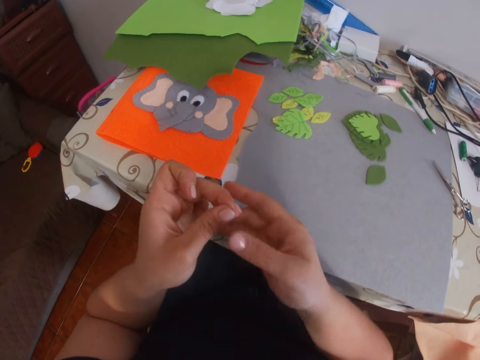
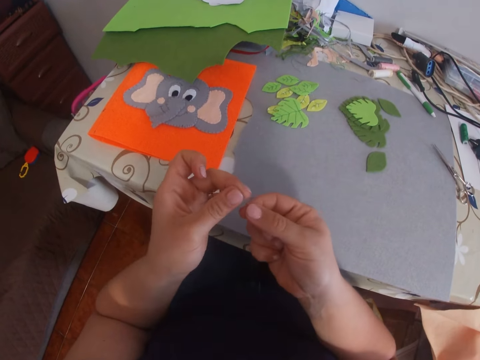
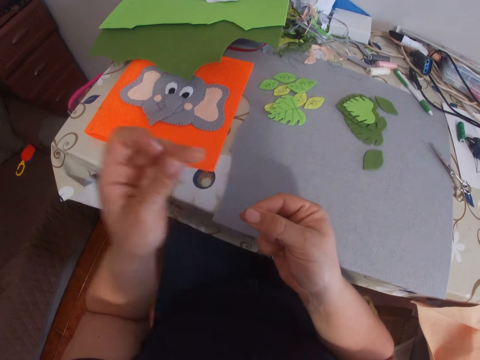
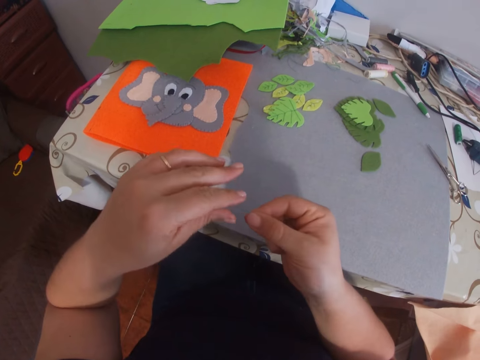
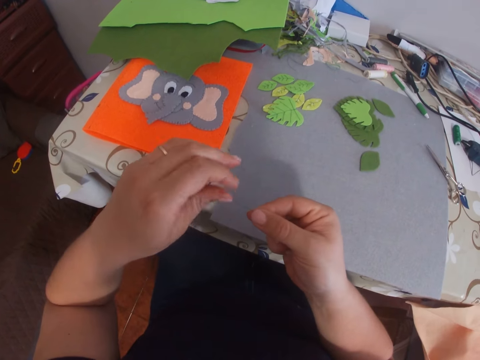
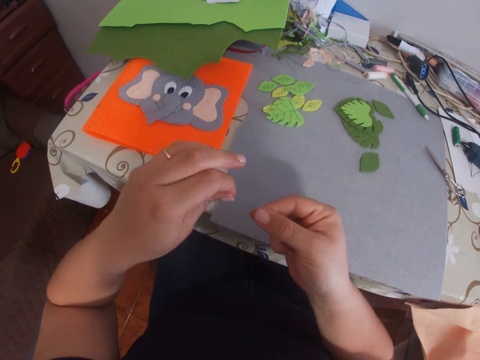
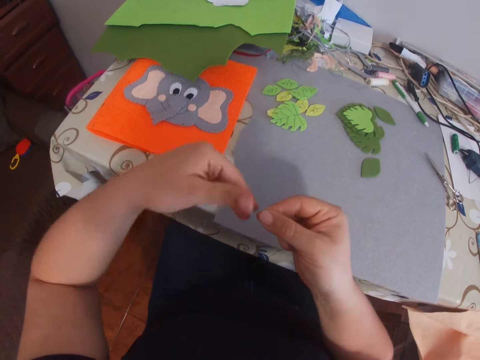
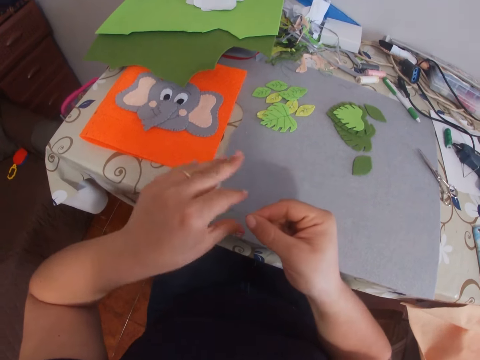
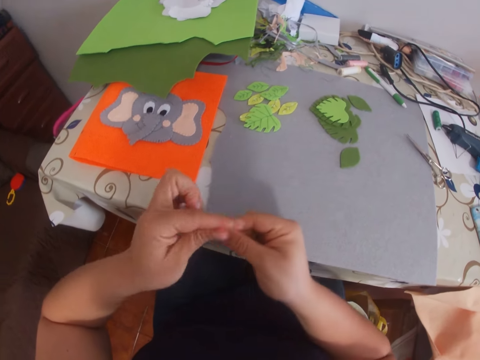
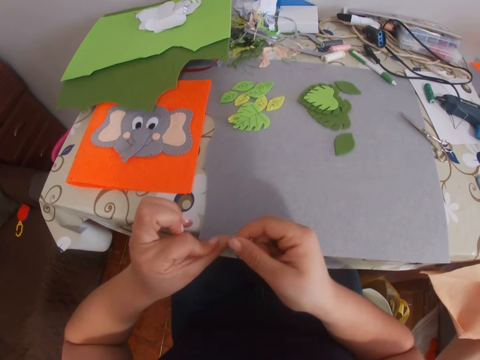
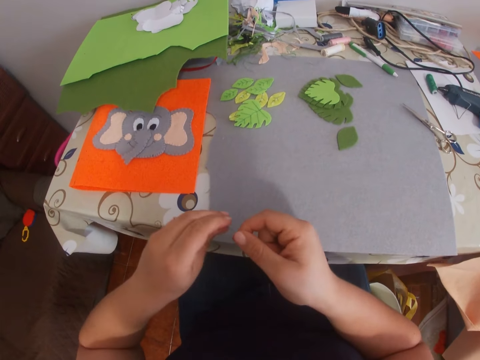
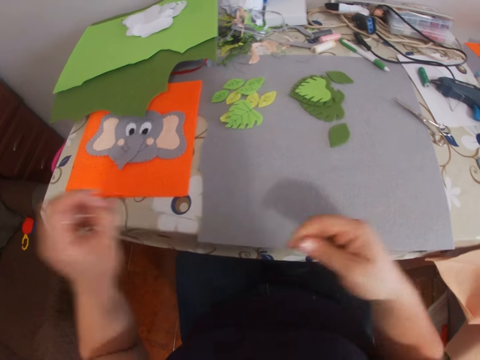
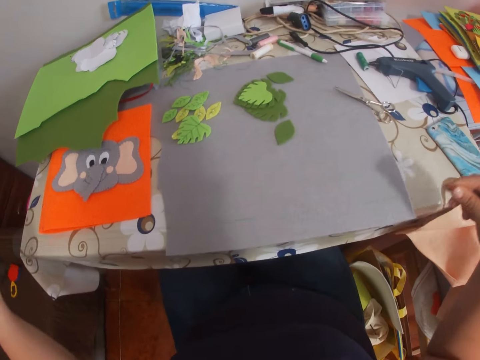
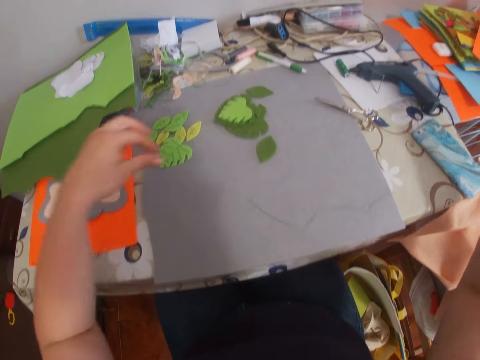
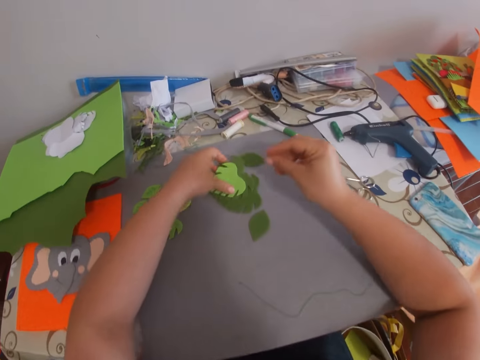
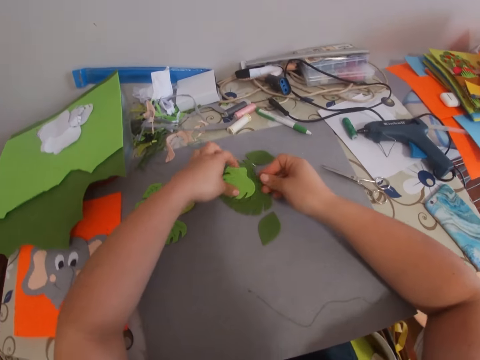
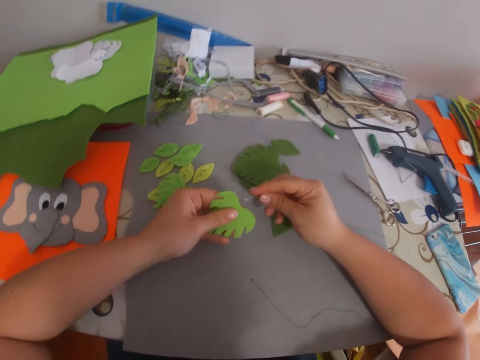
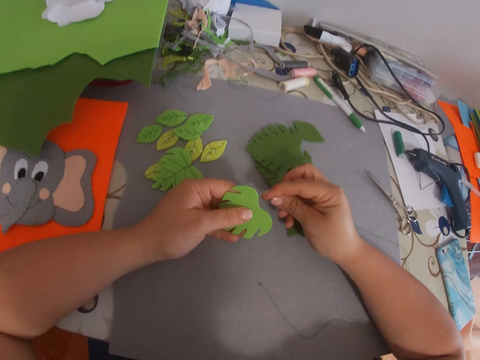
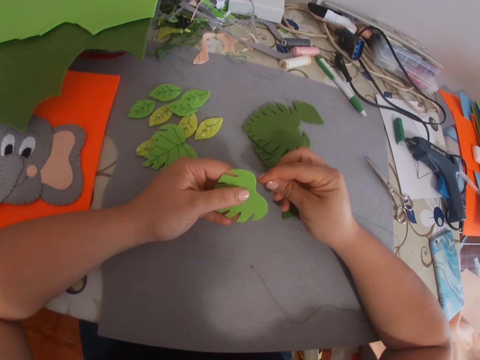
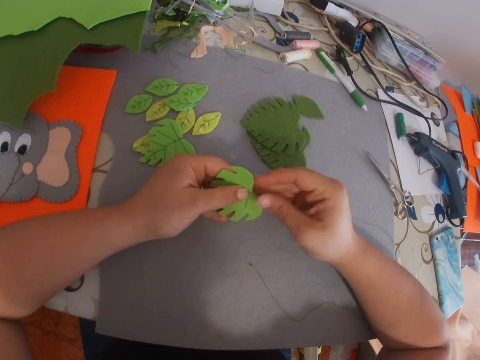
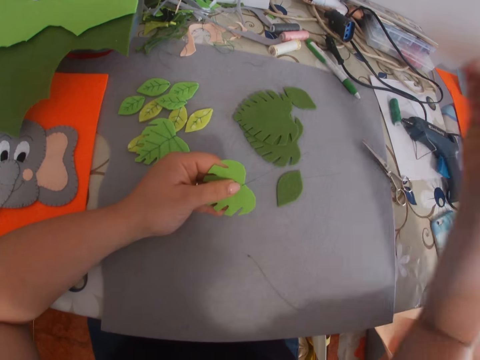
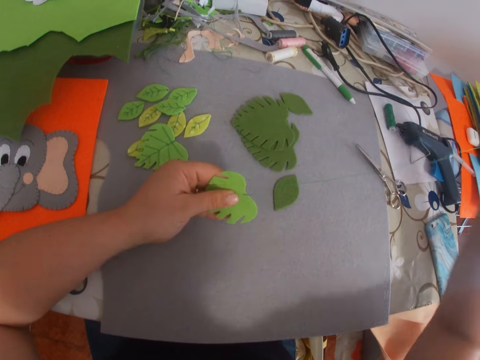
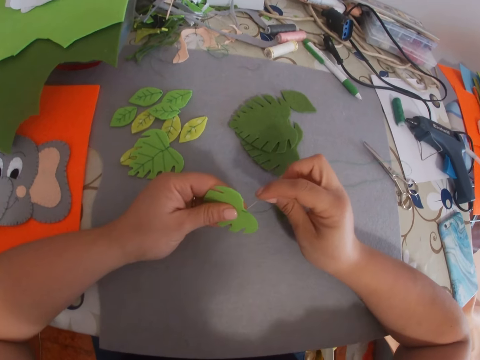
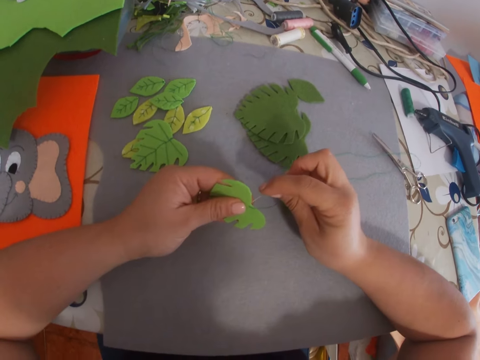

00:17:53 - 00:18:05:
The camera wearer holds the sewing string. They knot the thread together. They straighten the thread. They pull the sewing string. They hold something. They pick up a craft felt shaped heart from the table. They sew the craft felt shaped heart with the threaded needle. They pull the sewing string.

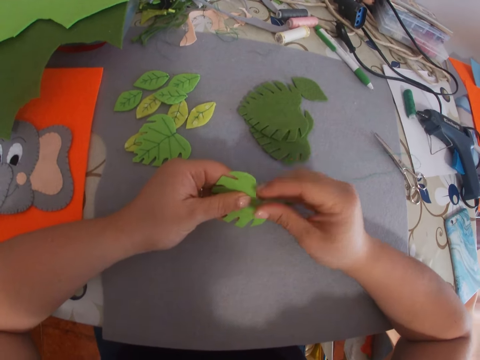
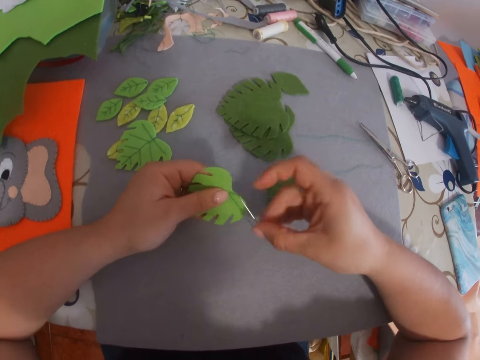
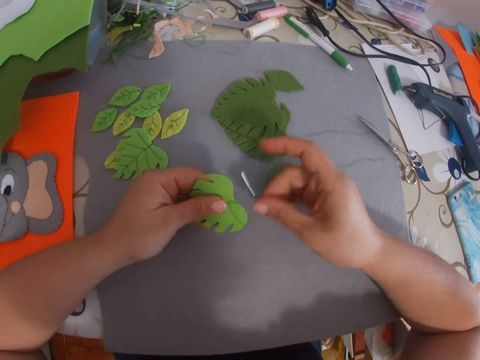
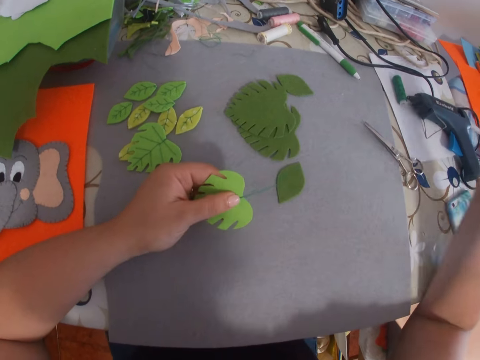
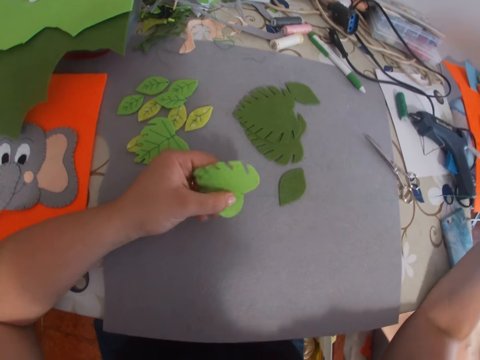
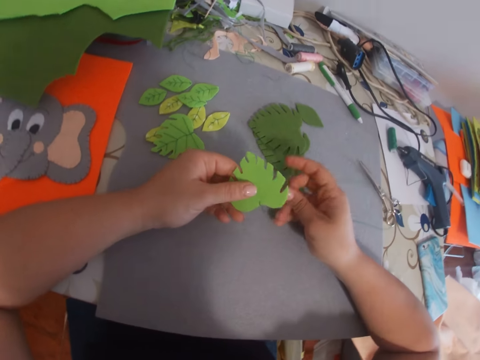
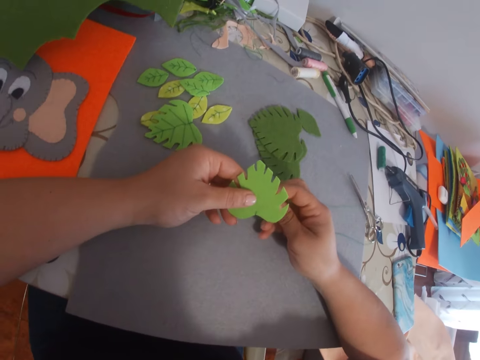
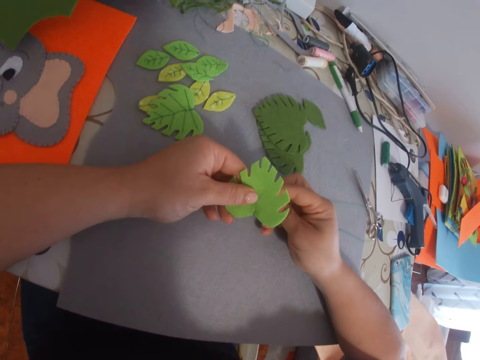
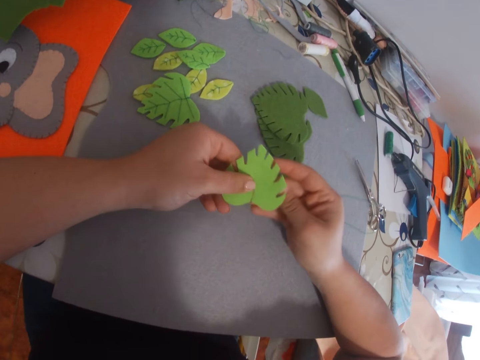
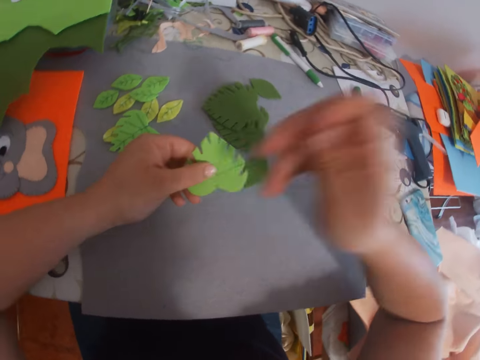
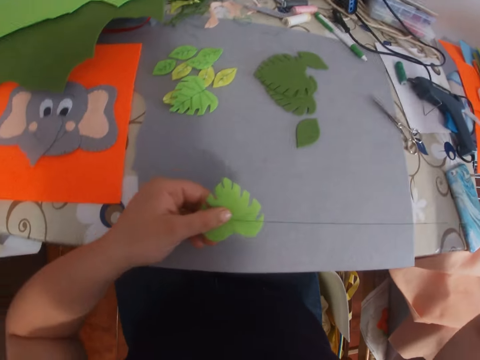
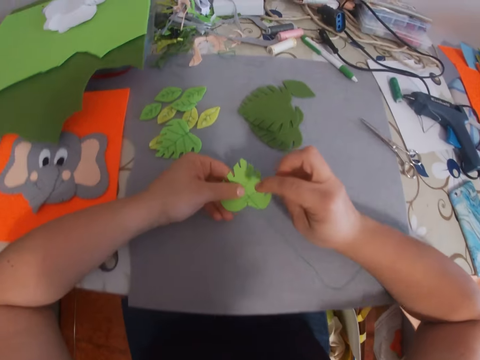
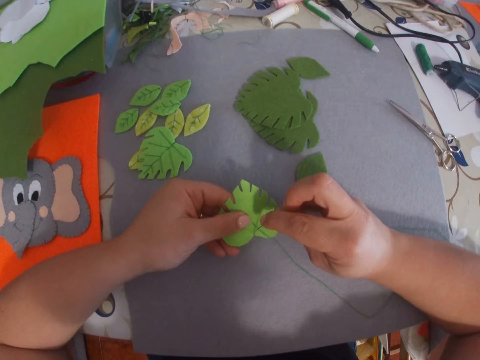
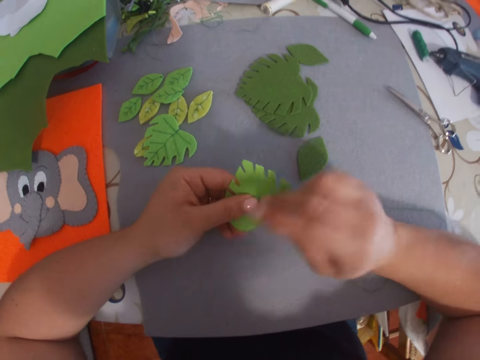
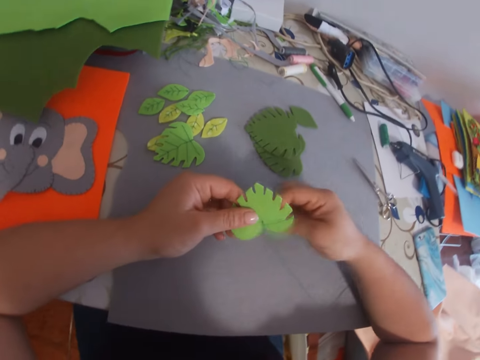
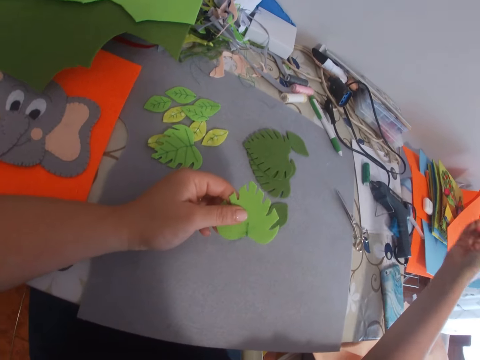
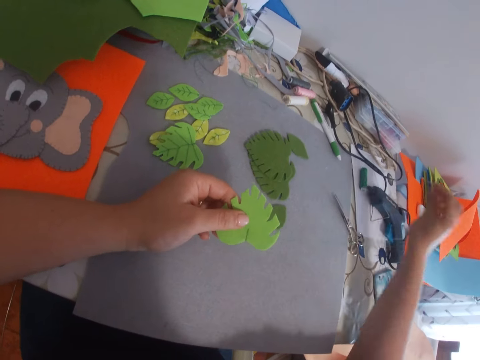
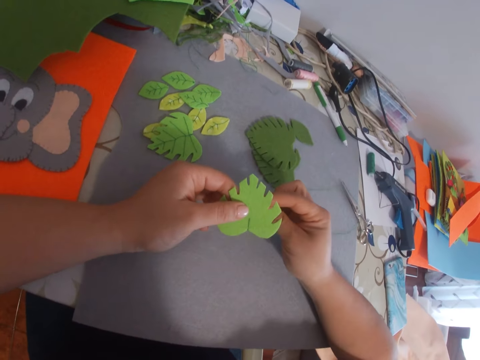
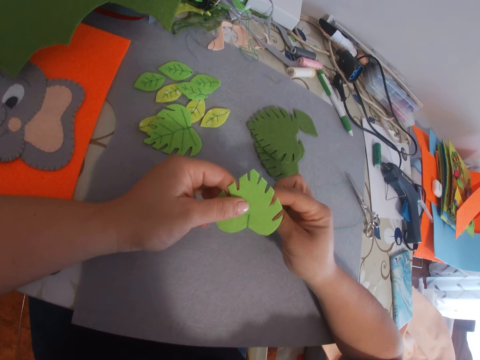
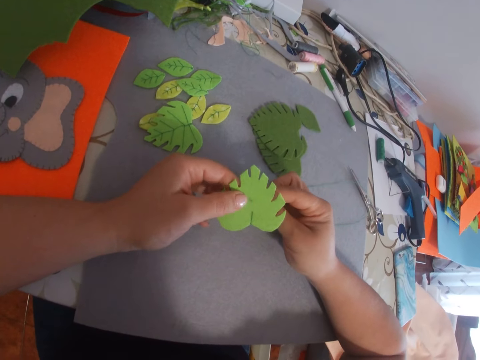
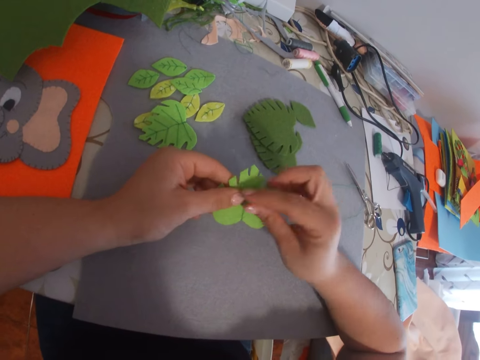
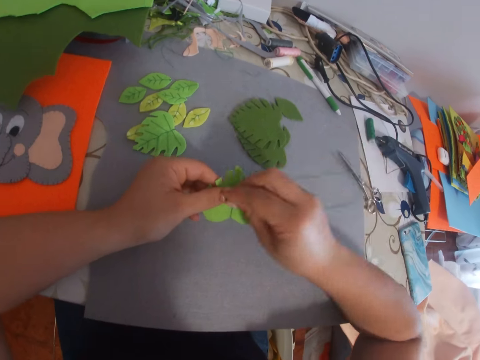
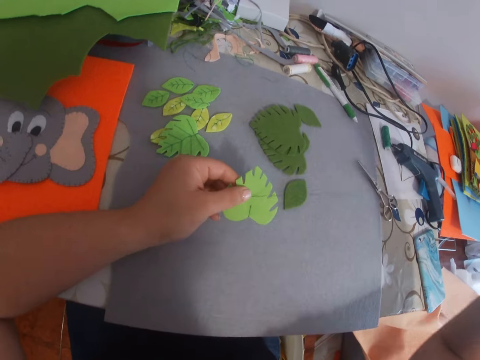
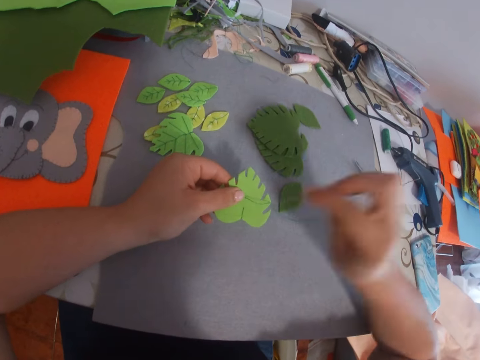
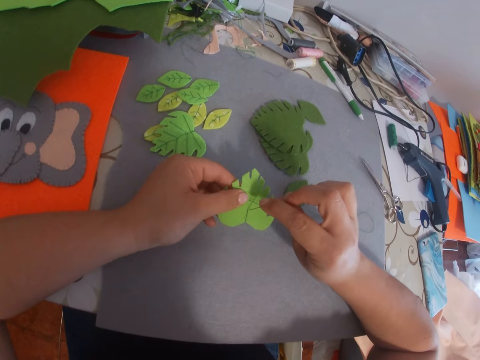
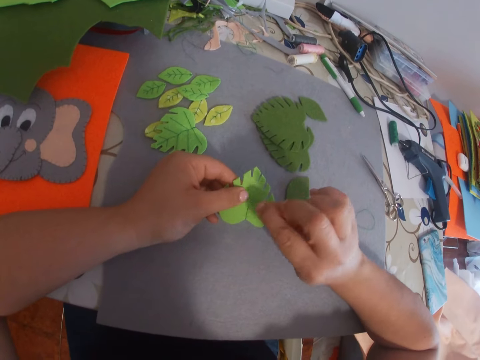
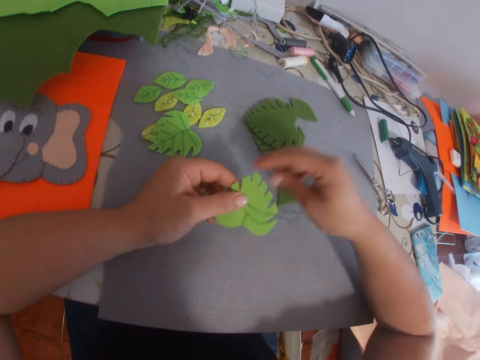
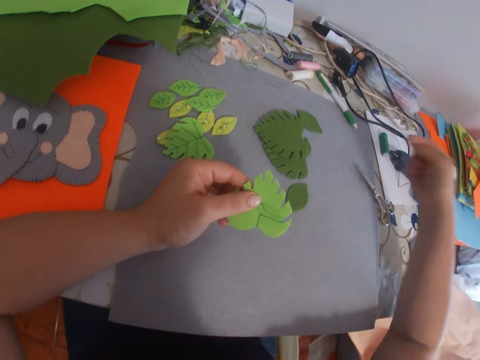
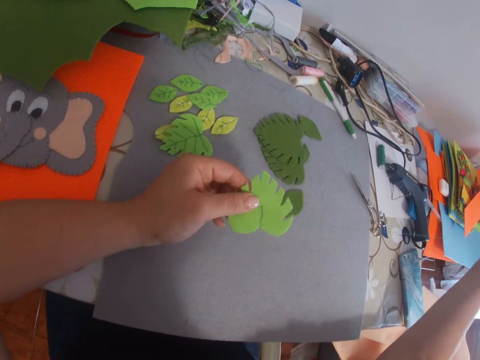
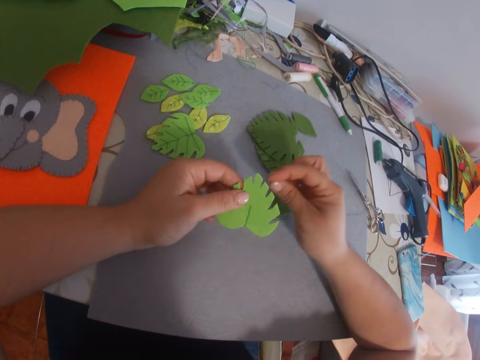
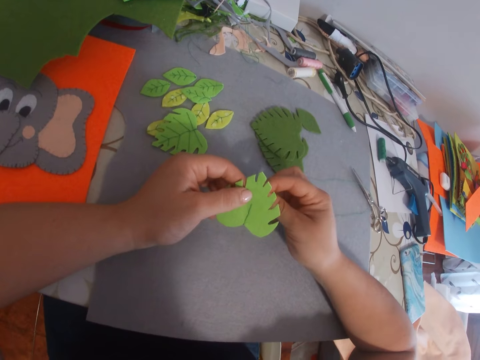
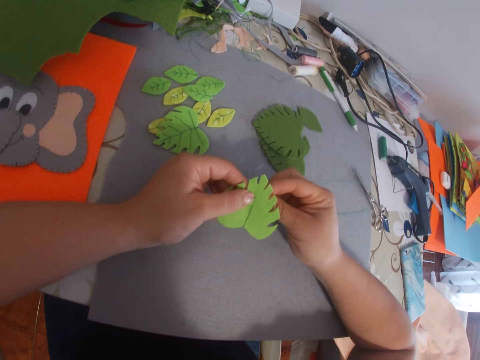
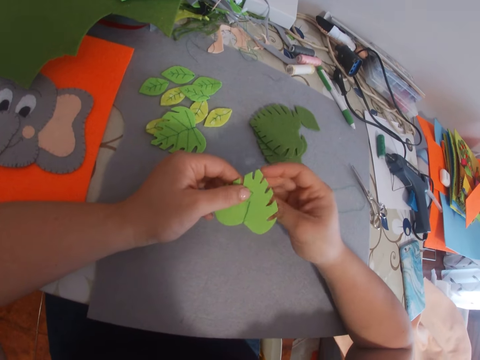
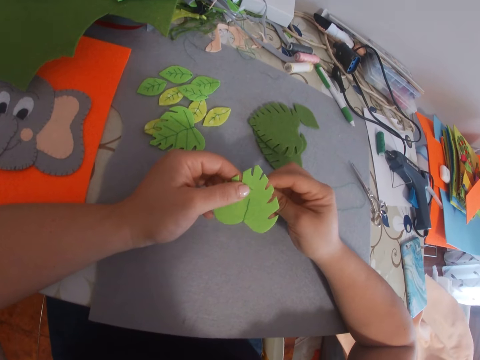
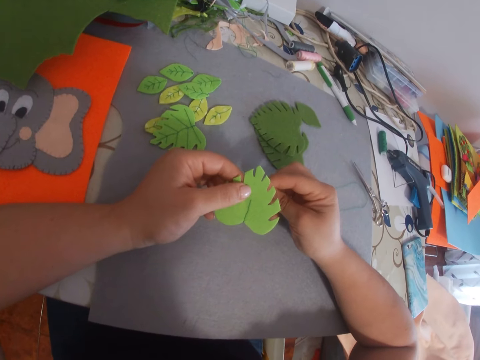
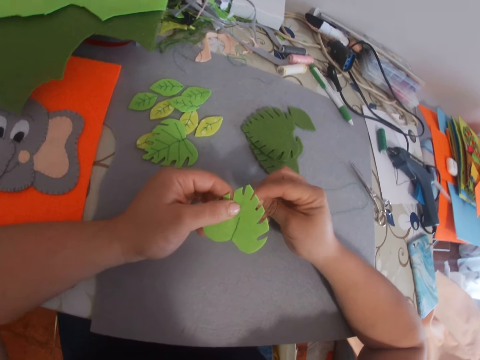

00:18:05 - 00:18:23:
The camera wearer stitches something. They pull the sewing string, insert the sewing needle between the sewing string, and pull the sewing string. They rotate something. They stitch something and pull the sewing string. They stitch something and pull the sewing string. They stitch something.
